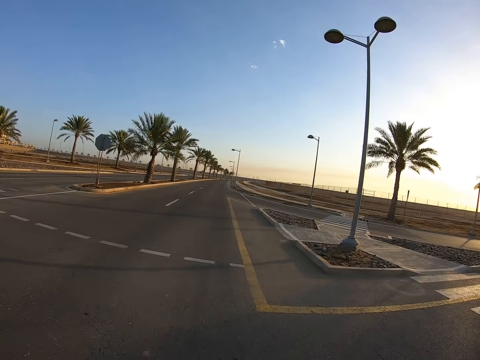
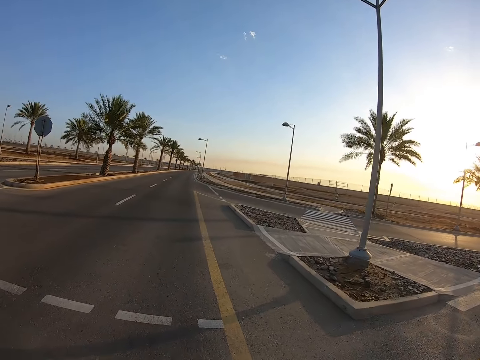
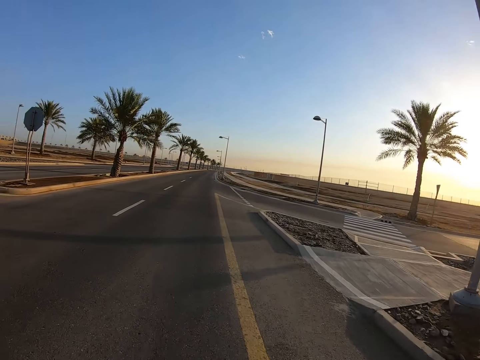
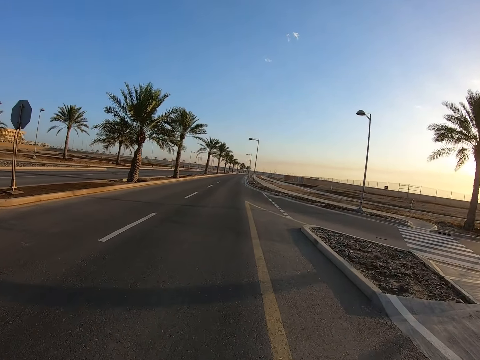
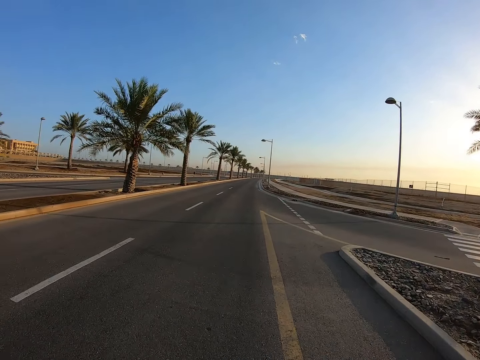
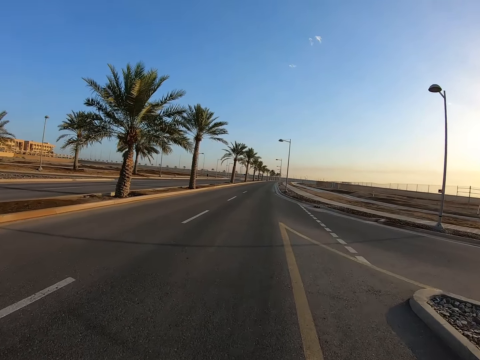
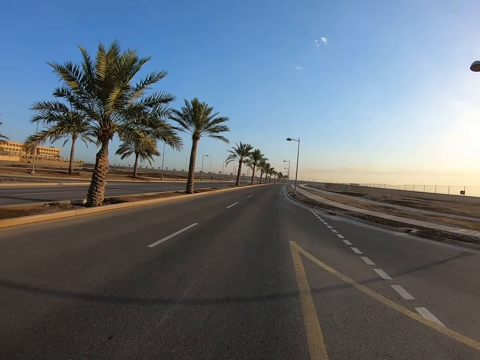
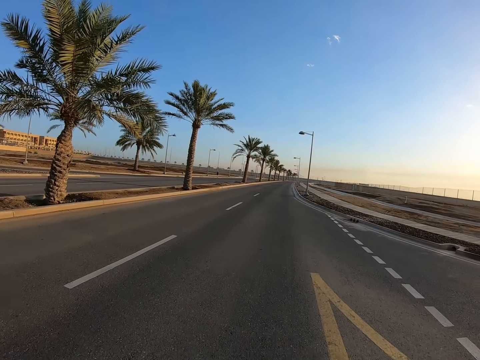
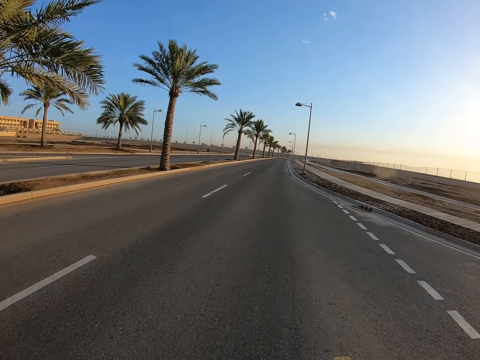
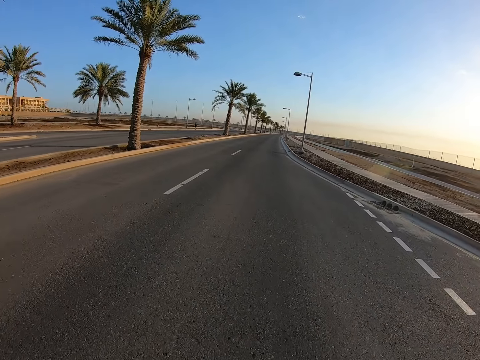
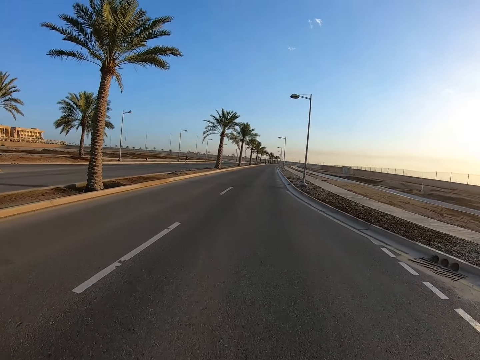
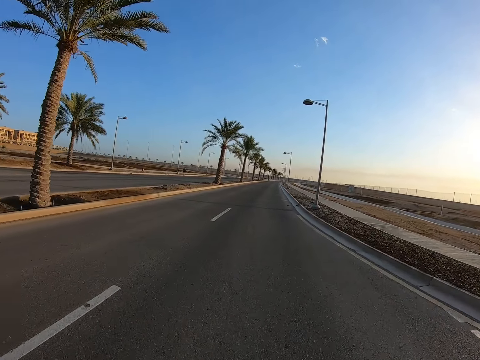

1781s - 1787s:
The camera wearer continues cycling along the road.

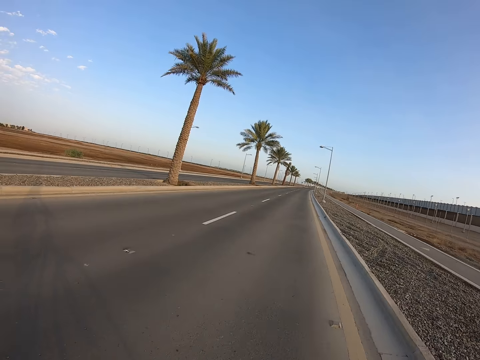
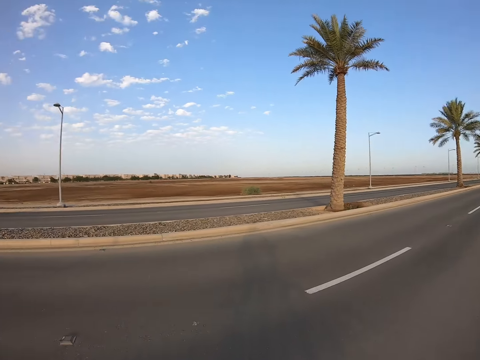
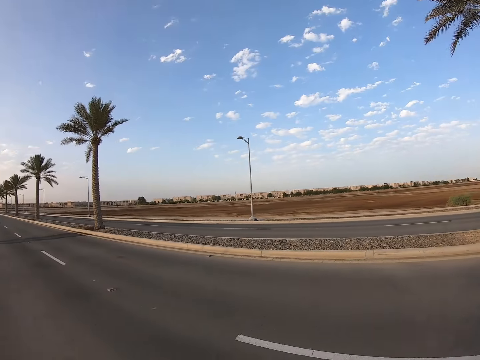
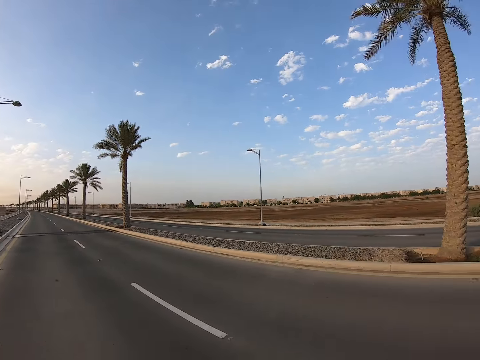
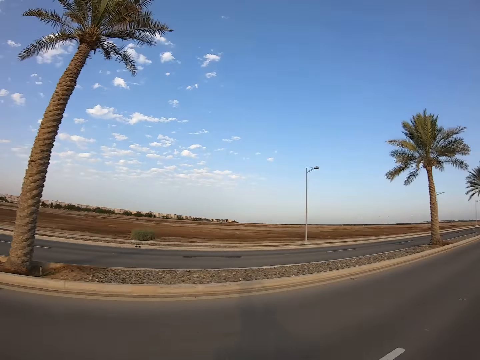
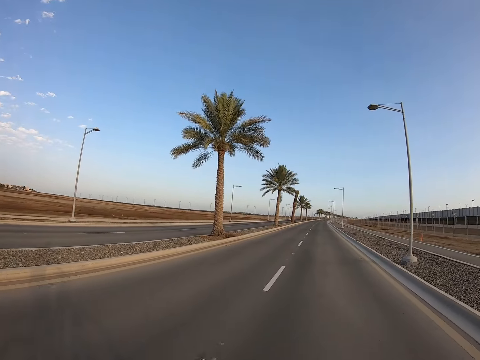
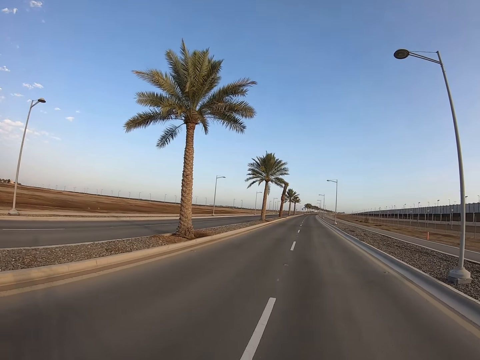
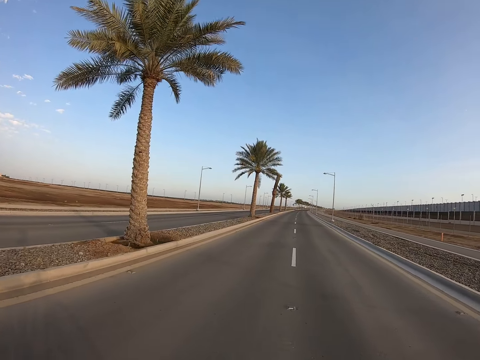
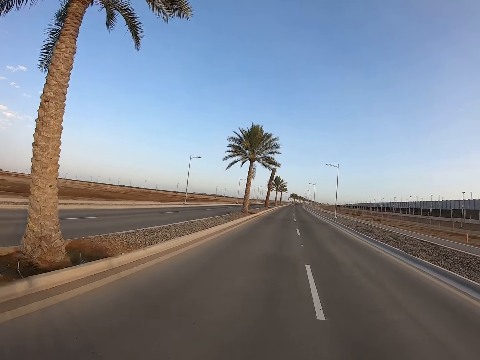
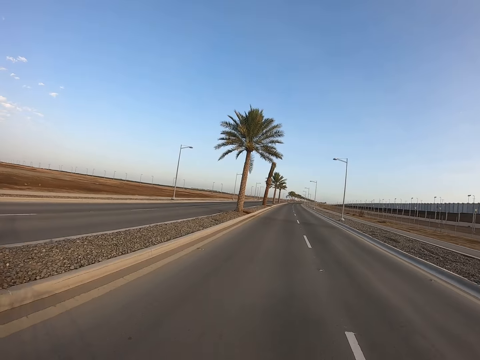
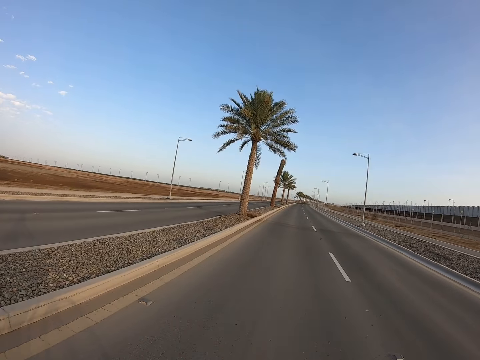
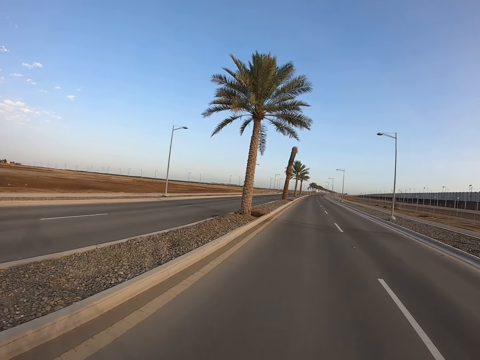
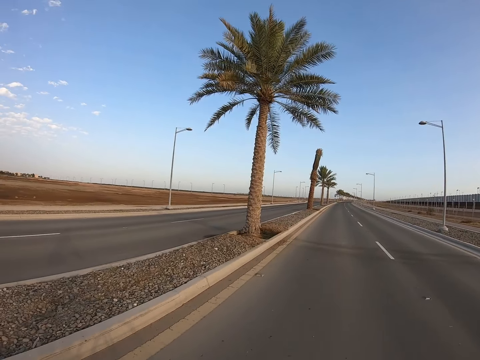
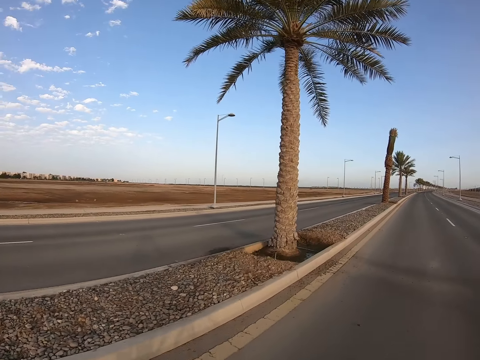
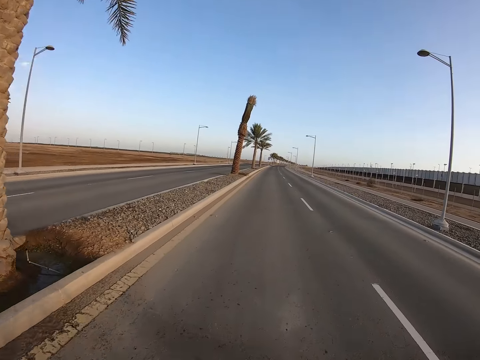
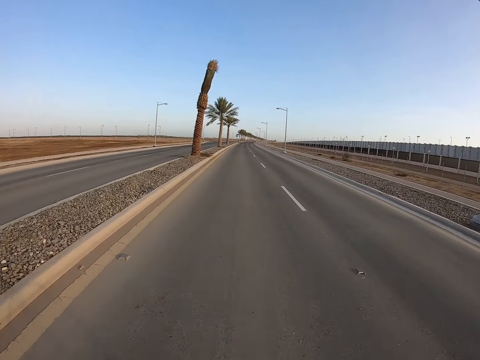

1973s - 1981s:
The camera wearer looks back at the slow bump. They continue cycling along the road.

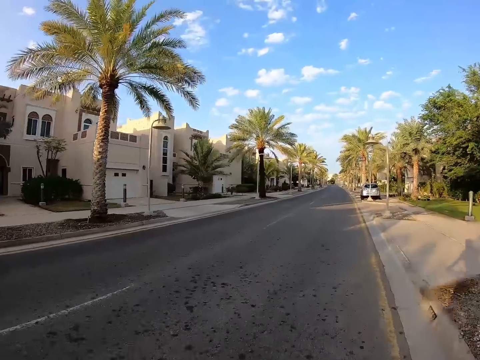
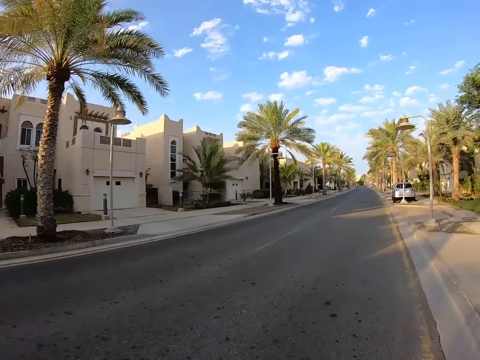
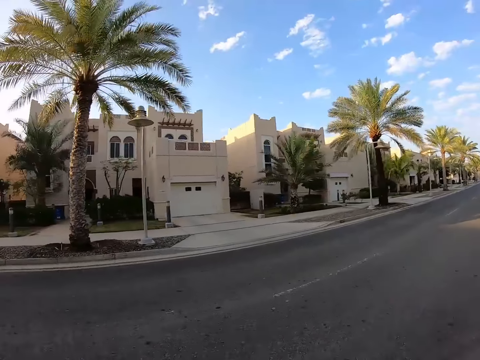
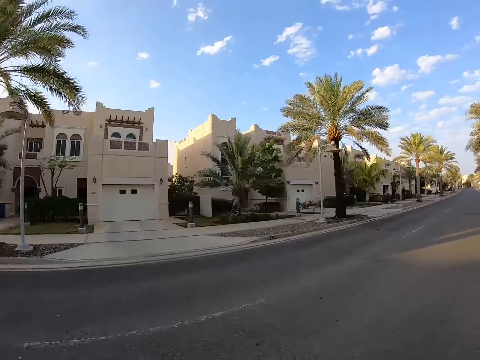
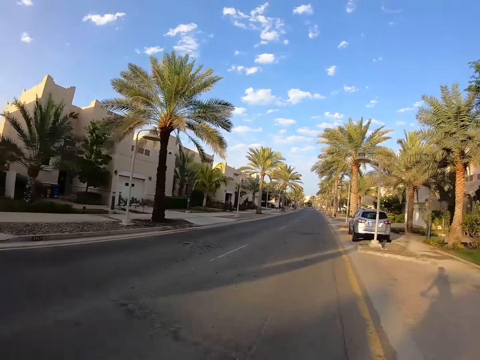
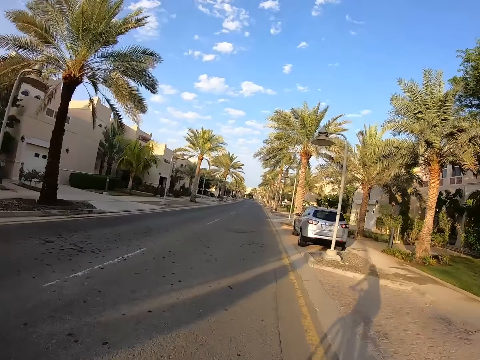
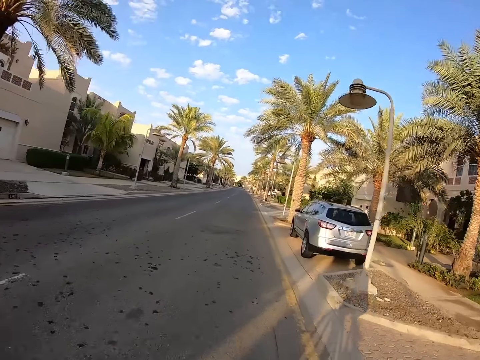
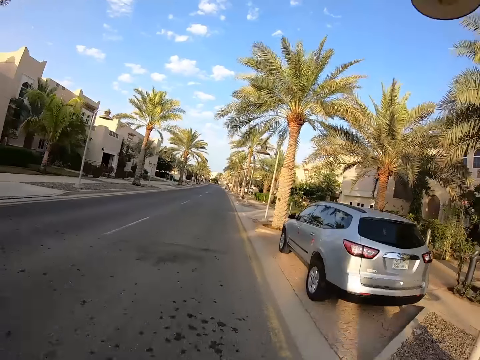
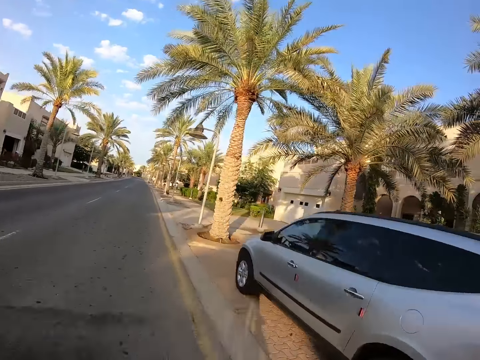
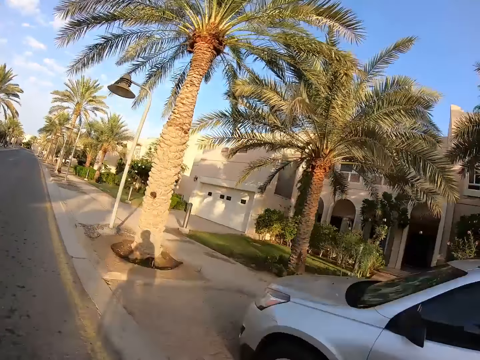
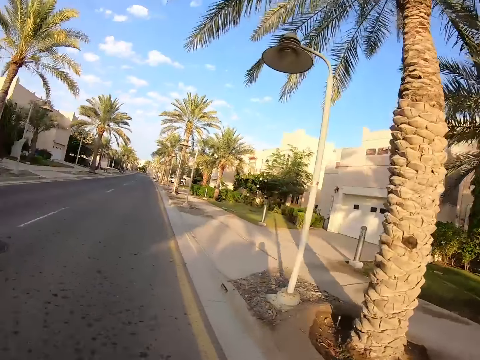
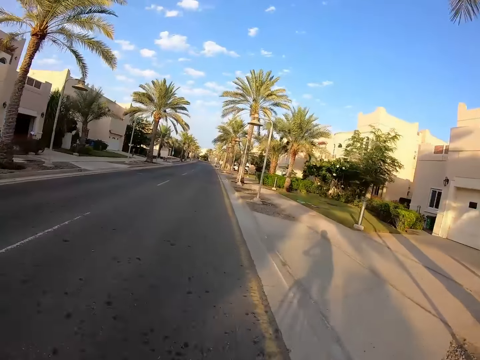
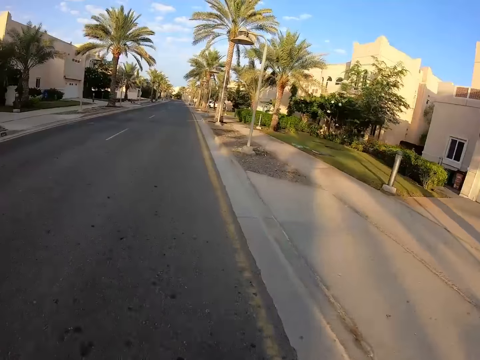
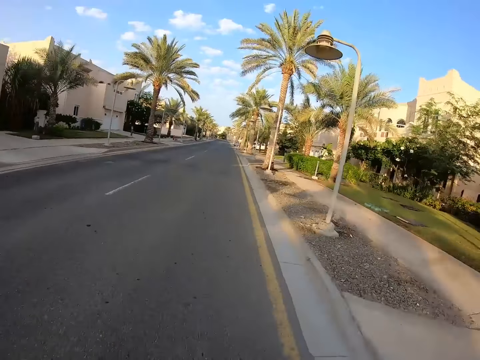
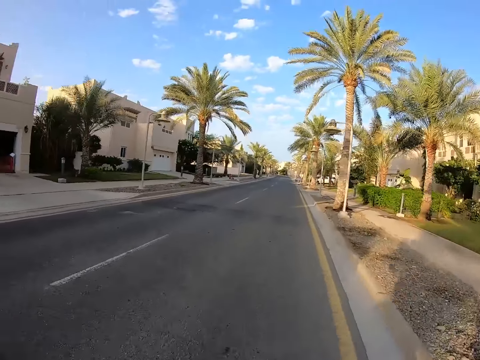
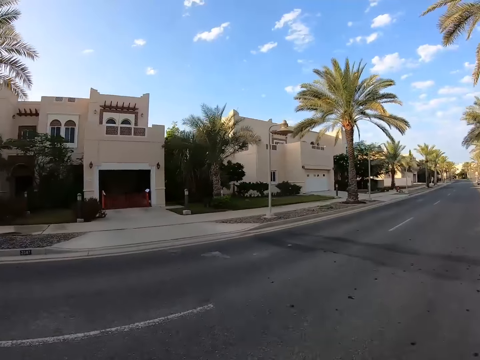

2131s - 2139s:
The camera wearer looks towards the building. They continue cycling along the road.

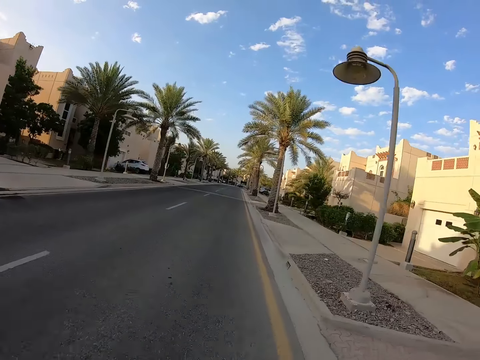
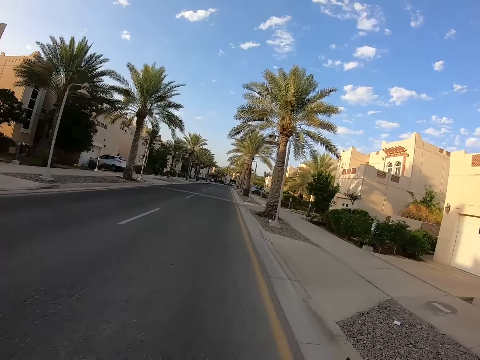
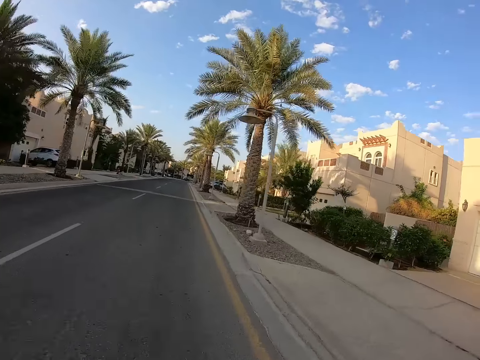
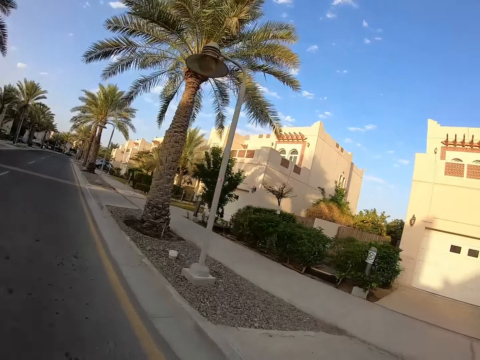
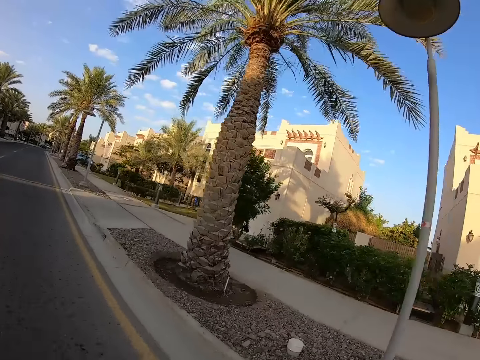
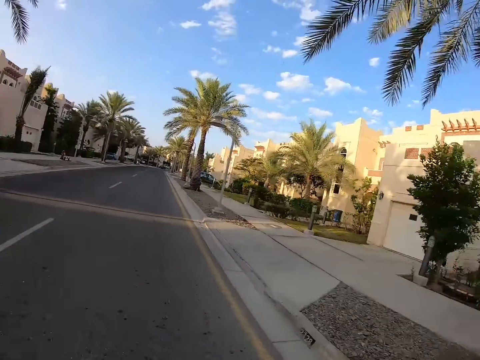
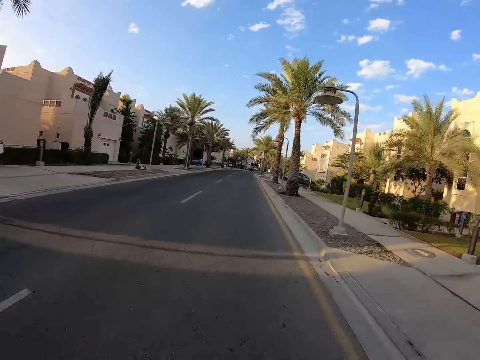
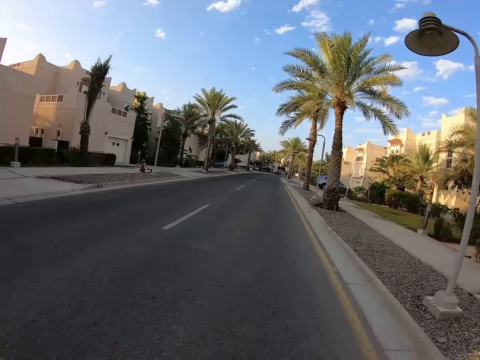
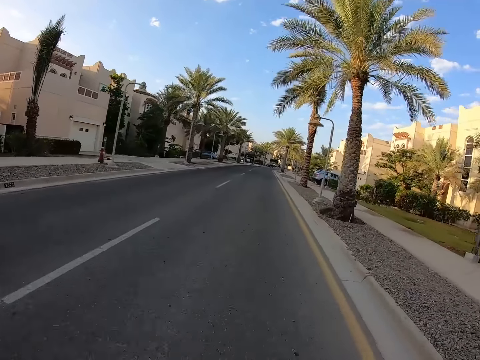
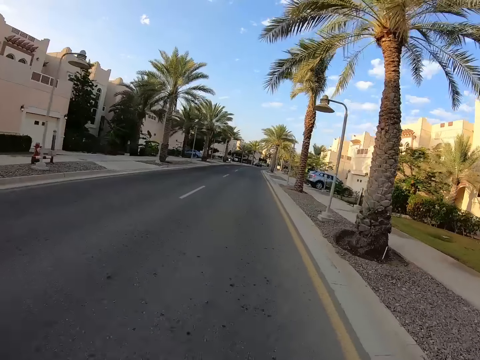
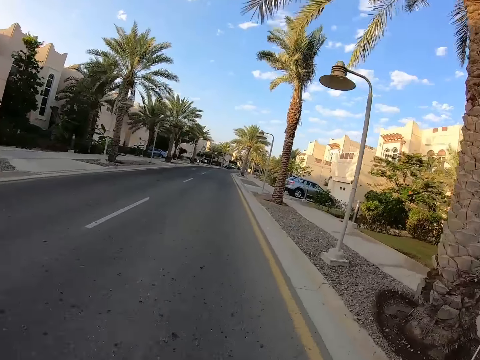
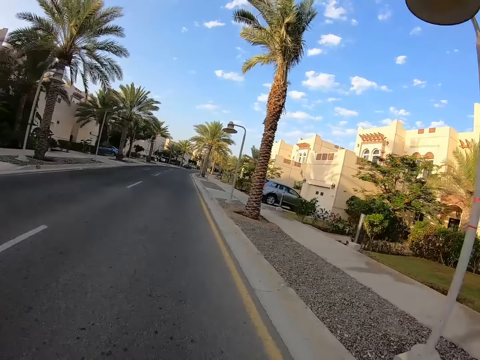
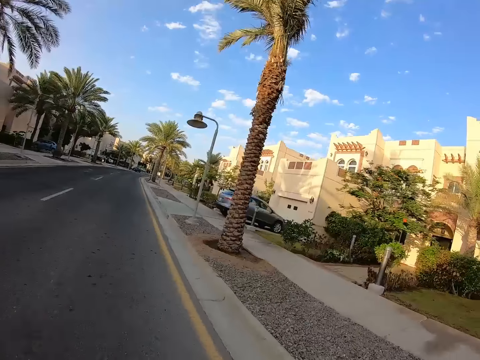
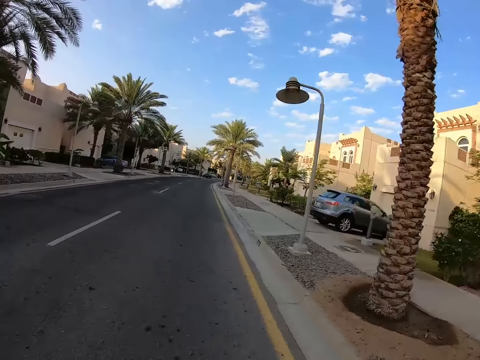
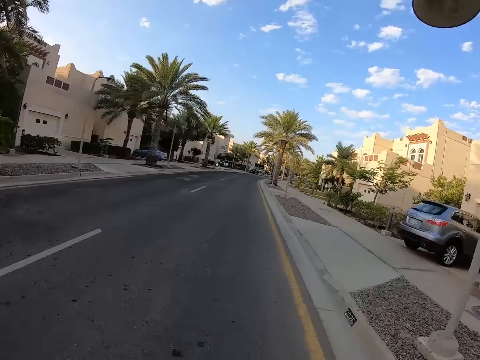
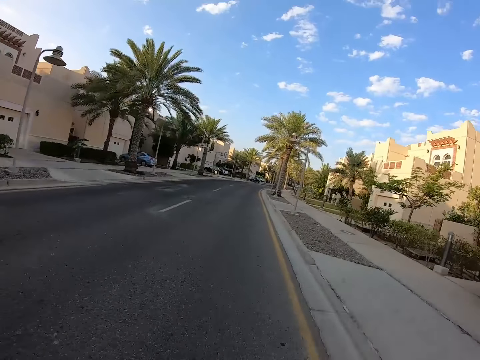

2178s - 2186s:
The camera wearer looks right. They look right again.
